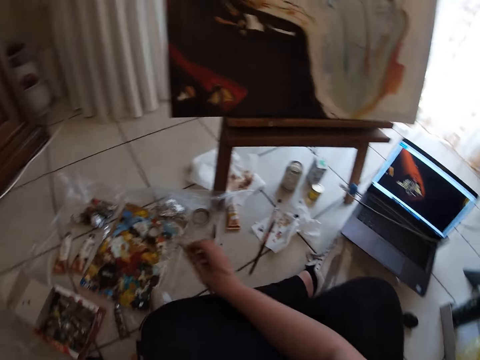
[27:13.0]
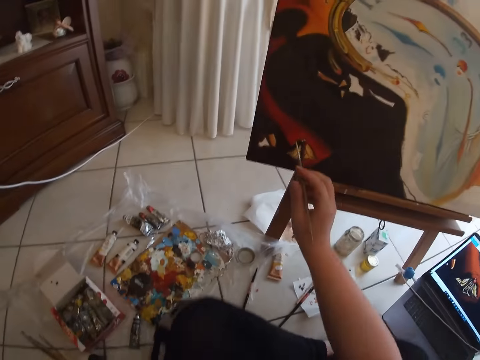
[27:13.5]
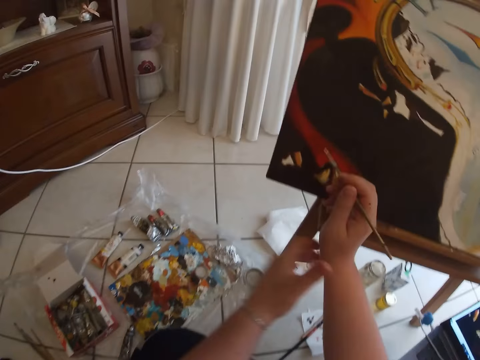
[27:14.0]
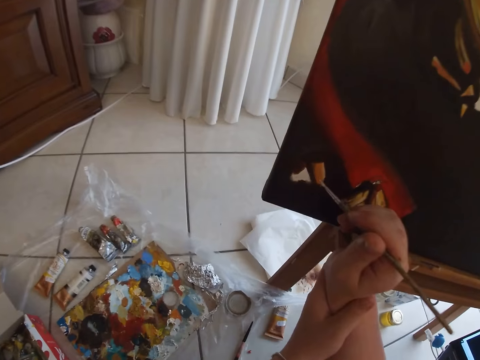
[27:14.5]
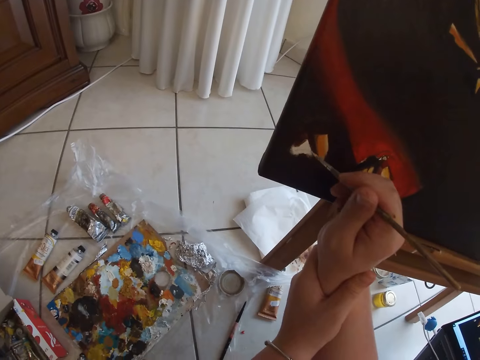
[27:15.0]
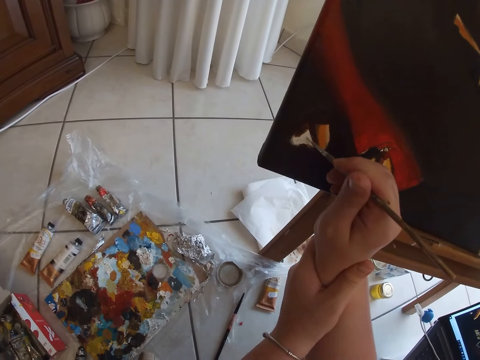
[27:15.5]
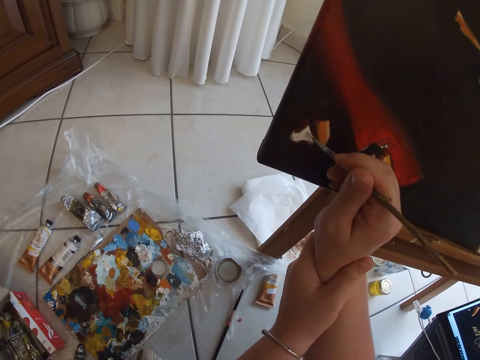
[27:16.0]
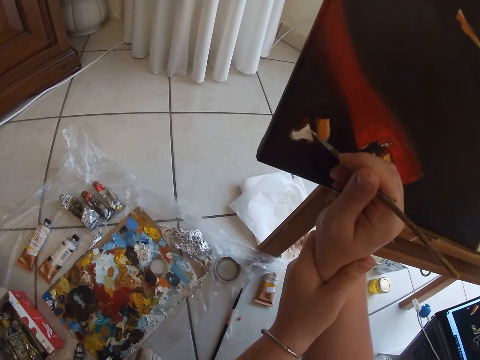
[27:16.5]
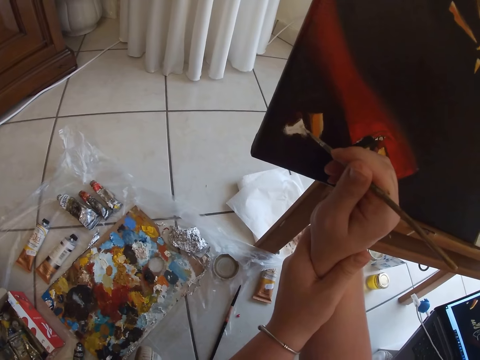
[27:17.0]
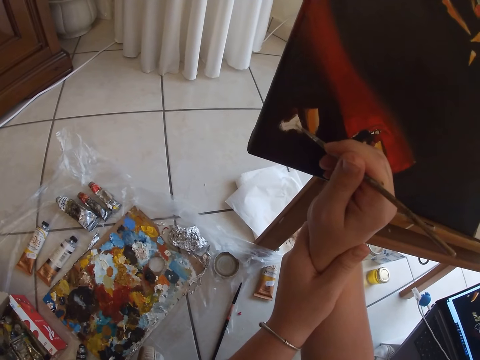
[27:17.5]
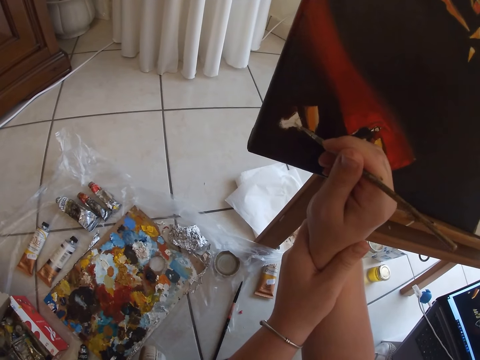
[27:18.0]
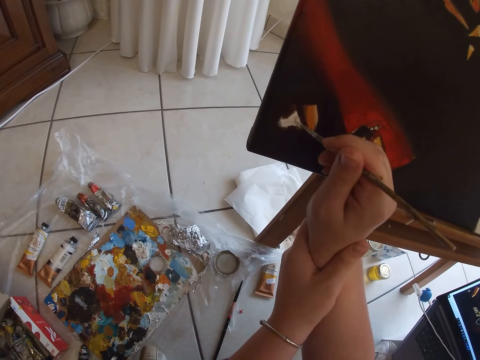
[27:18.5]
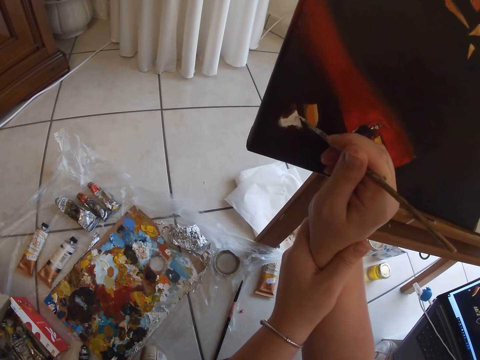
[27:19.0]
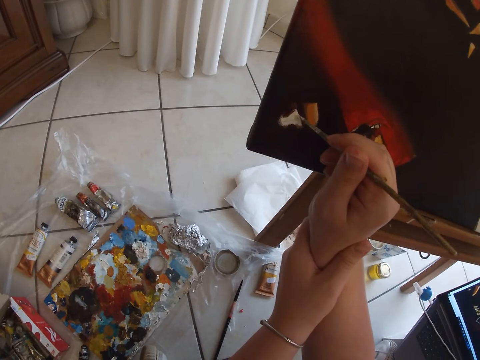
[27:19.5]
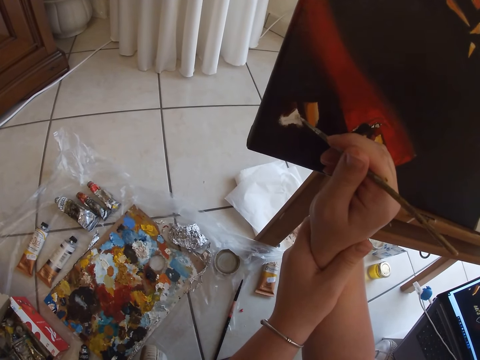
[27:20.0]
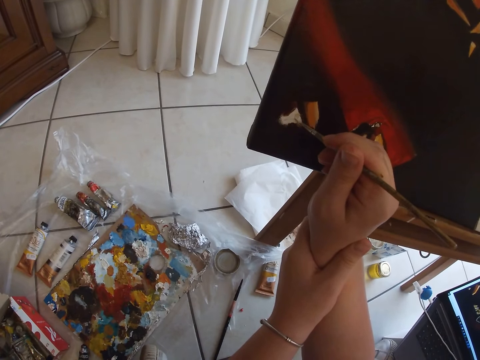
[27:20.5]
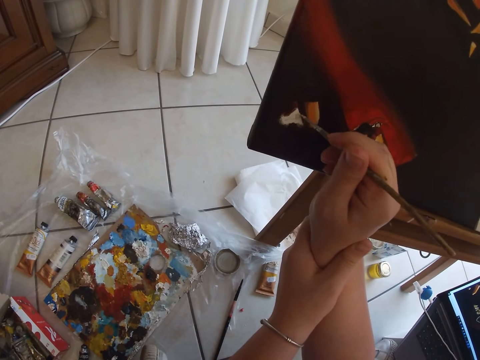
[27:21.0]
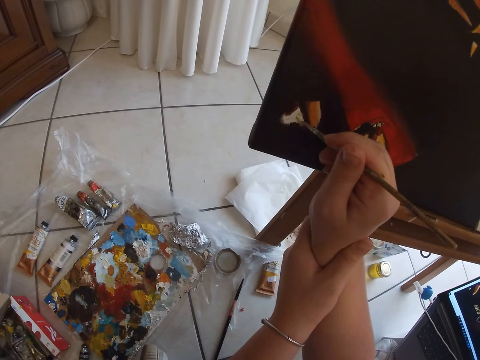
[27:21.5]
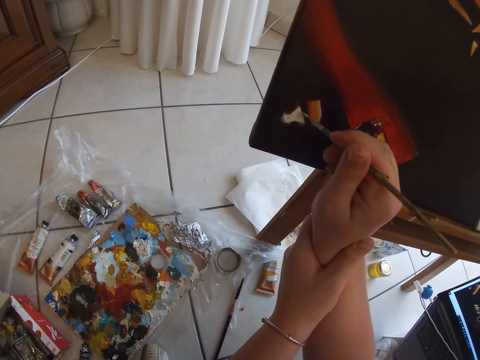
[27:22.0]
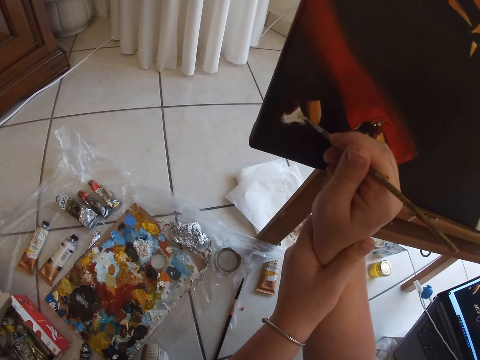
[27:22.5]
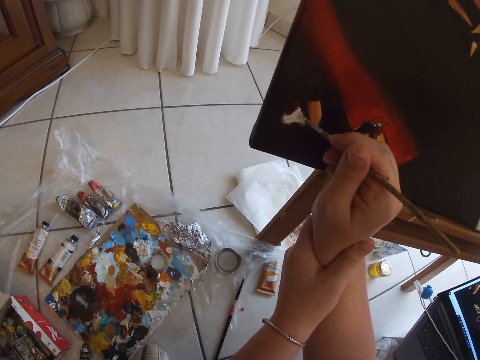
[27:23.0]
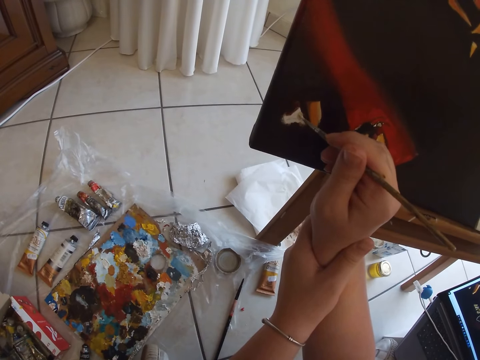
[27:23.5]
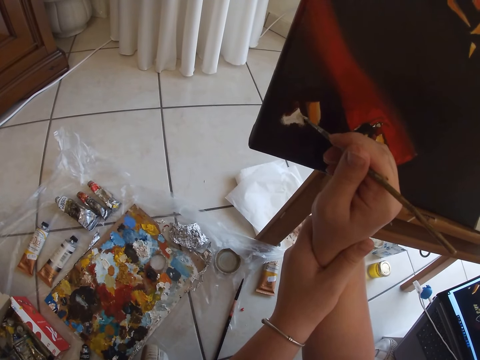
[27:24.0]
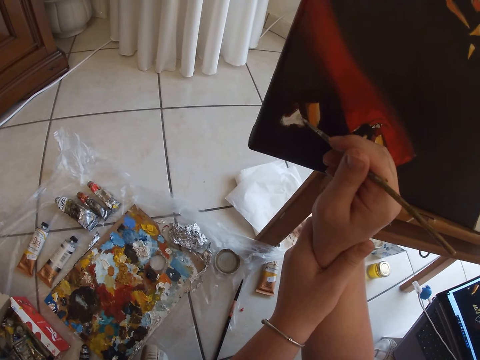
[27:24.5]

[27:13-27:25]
The camera wearer removes the paint brush from the paint. They paint wall art using the paint brush. They hold both hands together.

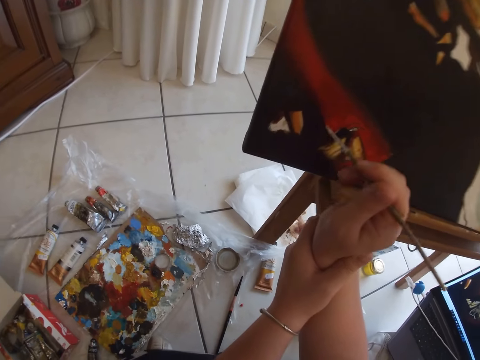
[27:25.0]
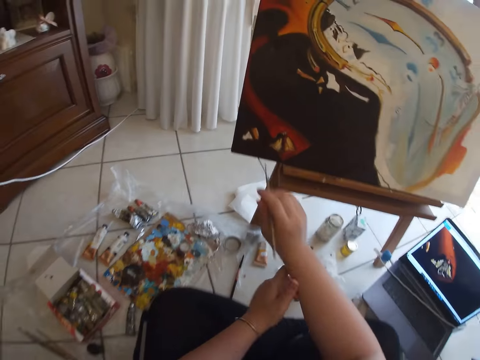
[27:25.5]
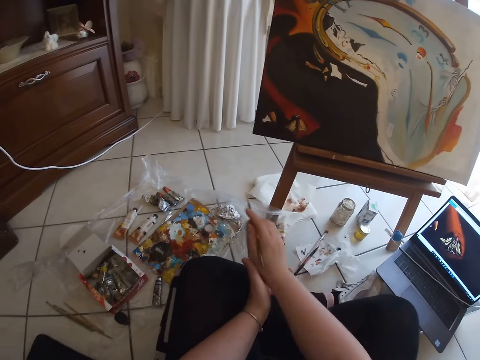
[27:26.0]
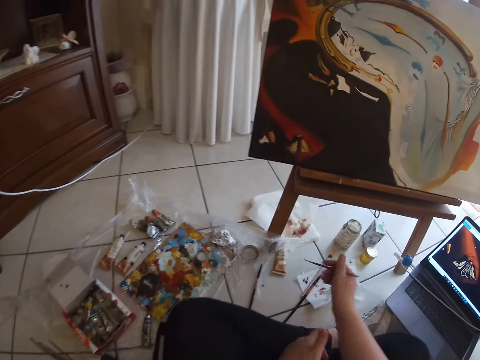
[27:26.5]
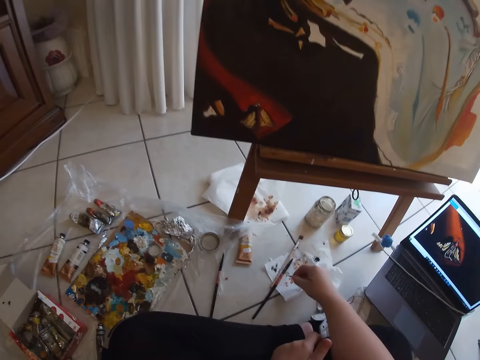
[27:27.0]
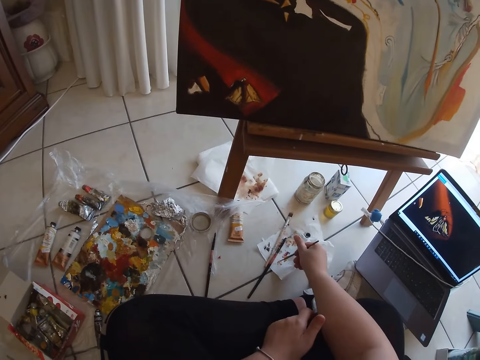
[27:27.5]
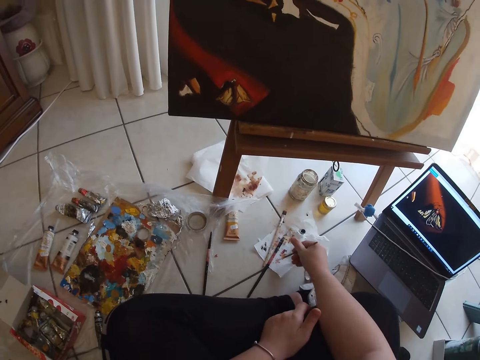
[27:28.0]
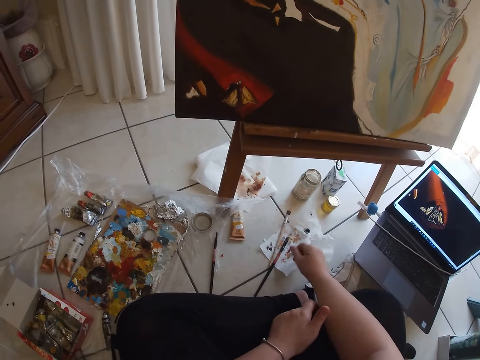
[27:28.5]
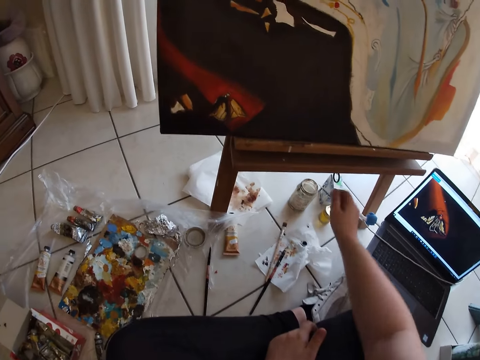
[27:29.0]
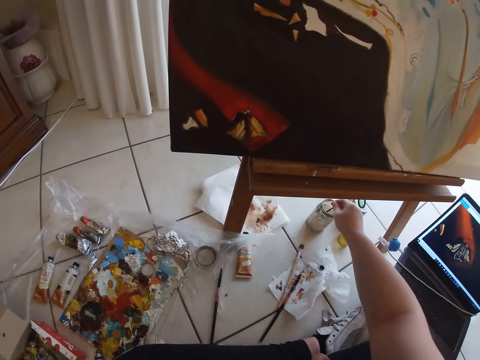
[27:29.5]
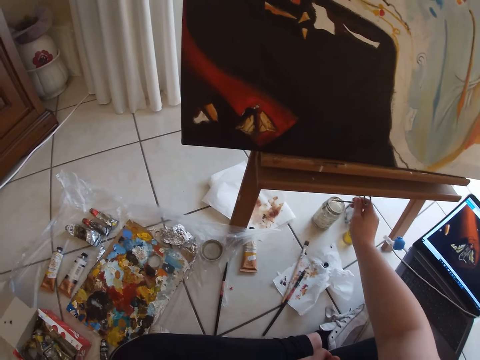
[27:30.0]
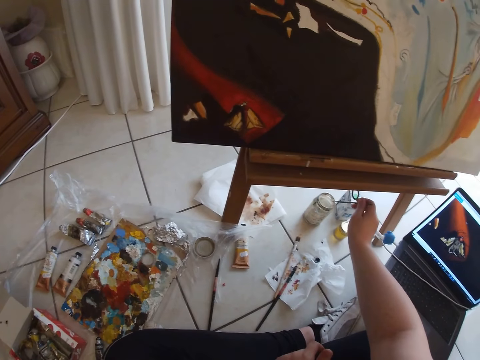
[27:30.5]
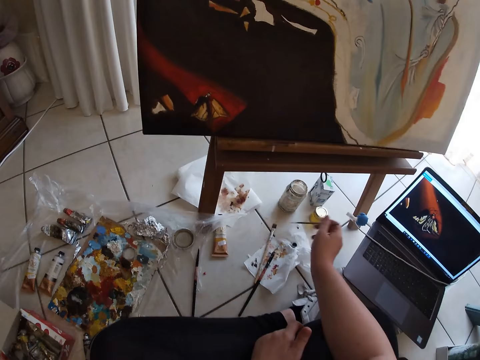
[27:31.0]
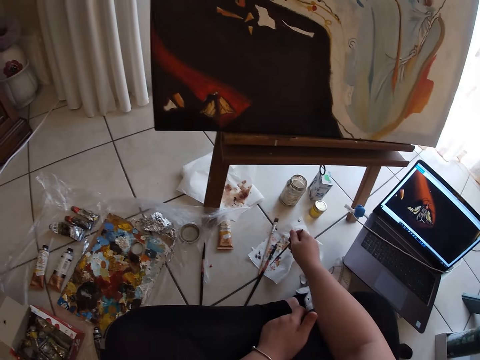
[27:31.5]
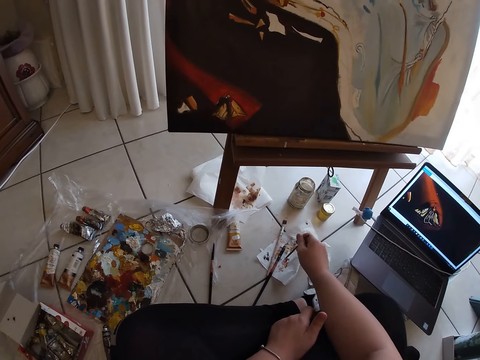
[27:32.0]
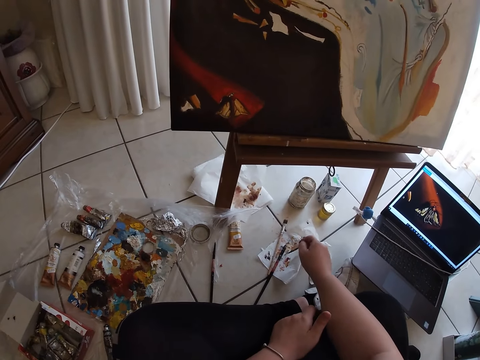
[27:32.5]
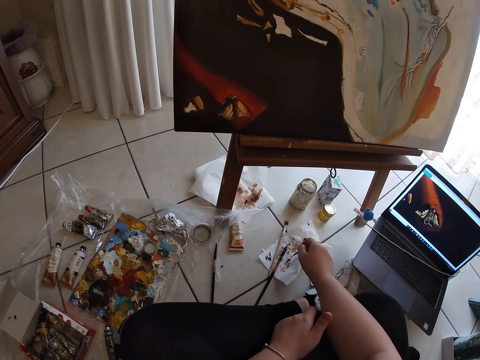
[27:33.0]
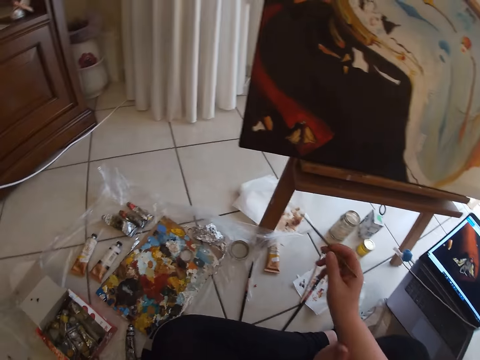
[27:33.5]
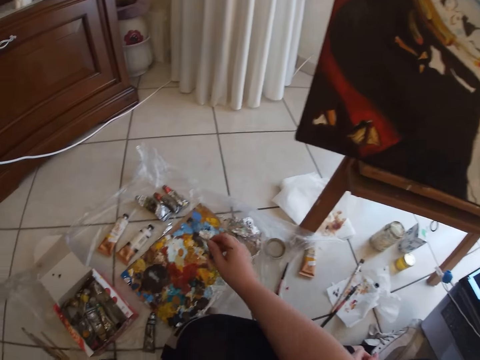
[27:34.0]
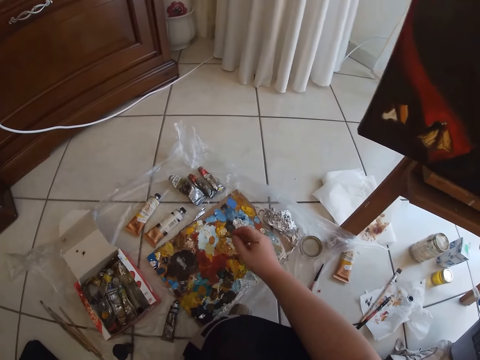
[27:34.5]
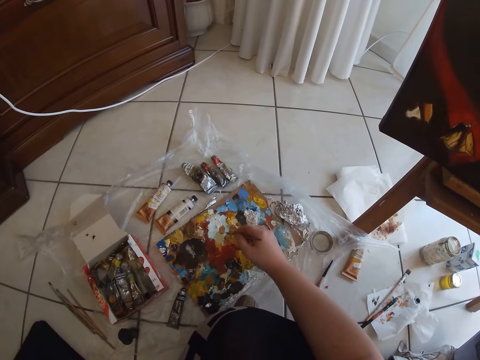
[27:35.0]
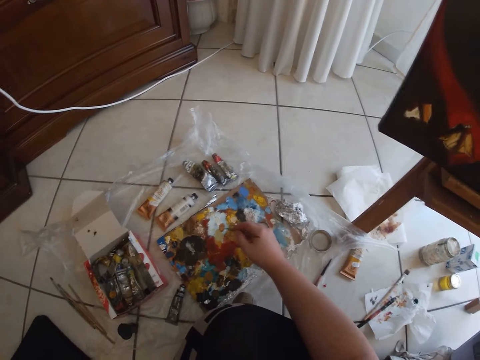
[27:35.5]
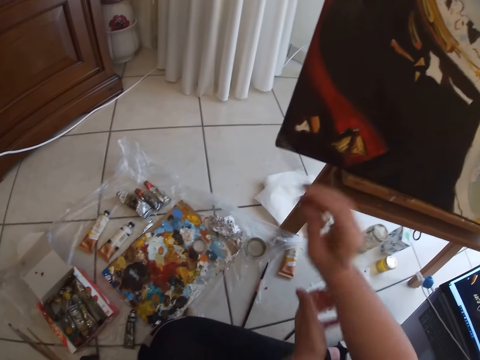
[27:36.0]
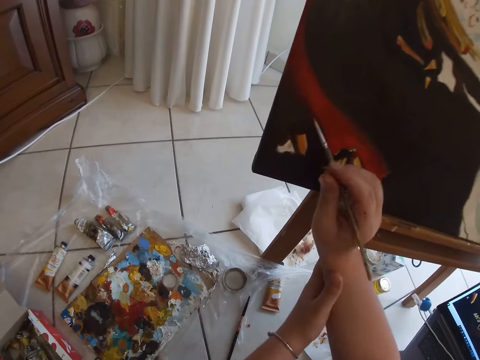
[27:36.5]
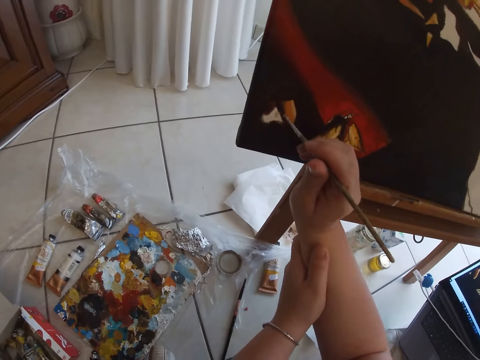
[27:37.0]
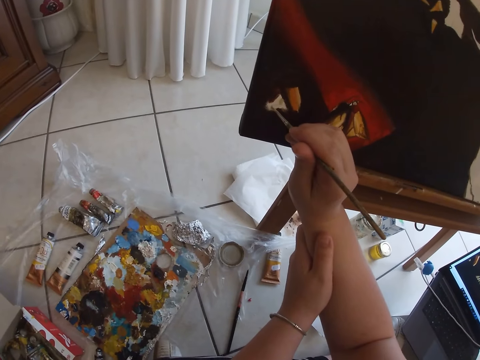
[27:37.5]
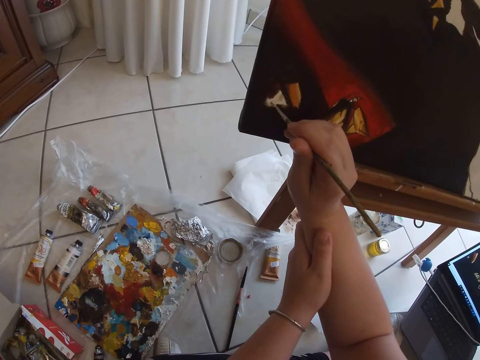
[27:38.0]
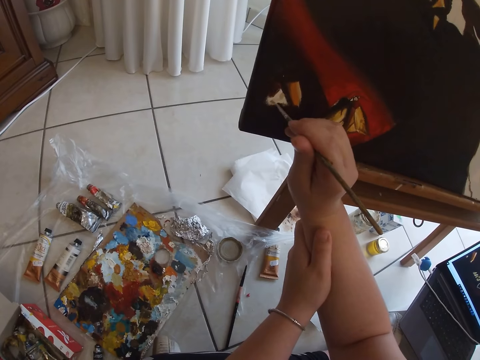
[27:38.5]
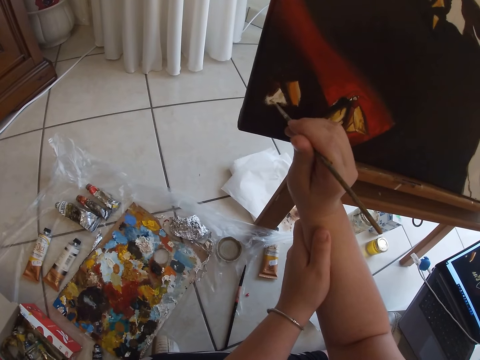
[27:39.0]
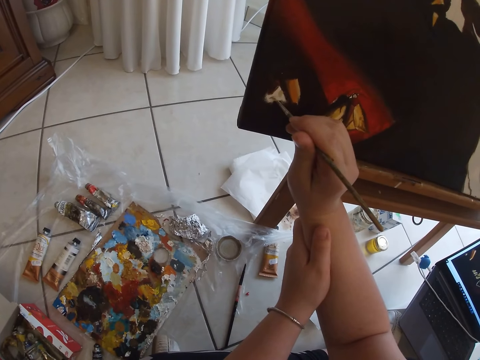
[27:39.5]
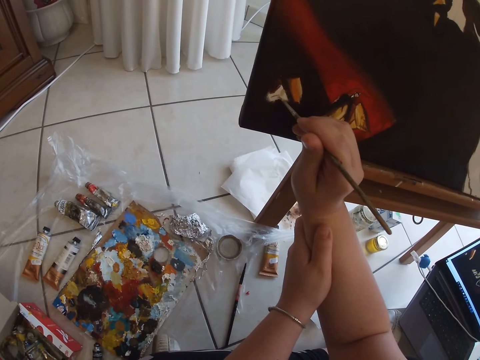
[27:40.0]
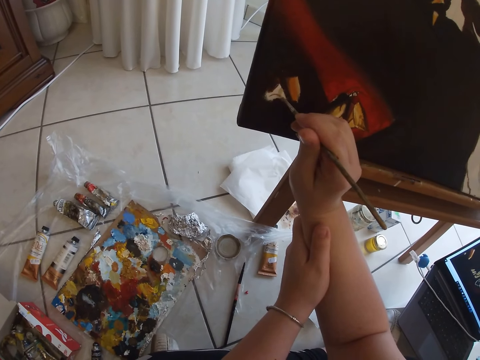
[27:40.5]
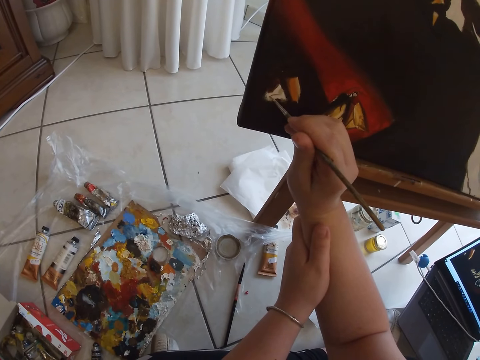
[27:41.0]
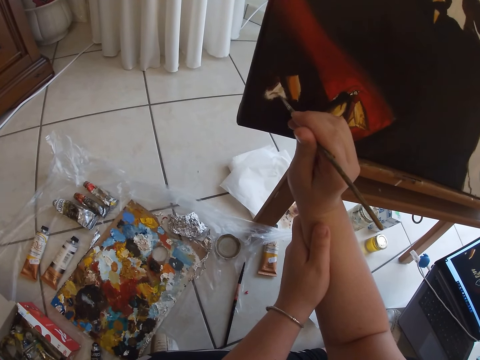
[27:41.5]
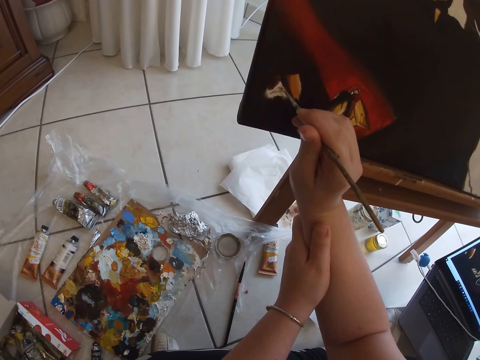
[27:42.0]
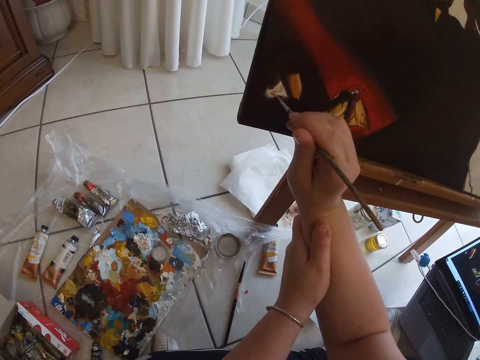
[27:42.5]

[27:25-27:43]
The camera wearer removes her right hand from her left hand. She cleans the paint brush in her right hand on a piece of paper on the floor. She rinses the paintbrush in her right hand in a container of water on the floor. She cleans the paintbrush in her right hand on the piece of paper. She dabs on some paint in the palette with the paint brush in her right hand. She holds her right hand with her left hand. She paints on the canvas with the paint brush in her right hand.
